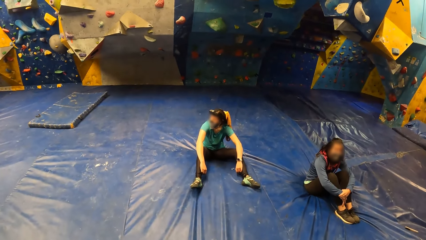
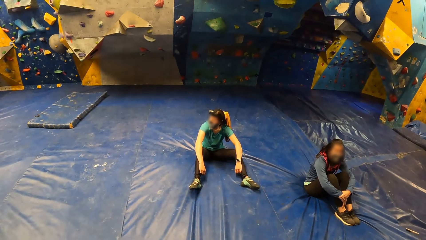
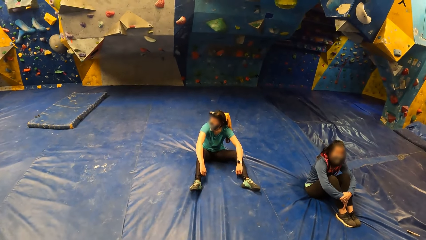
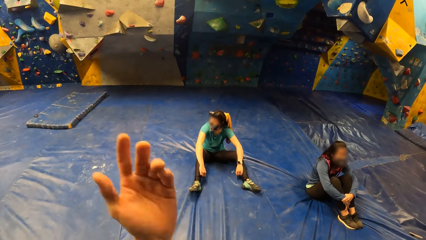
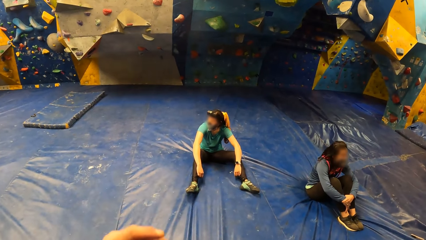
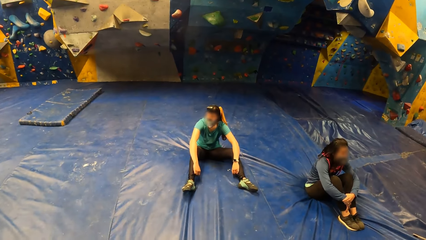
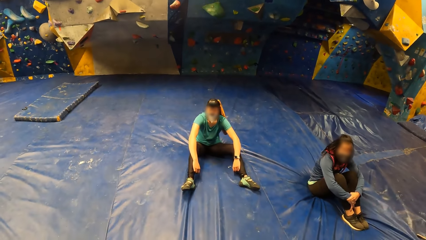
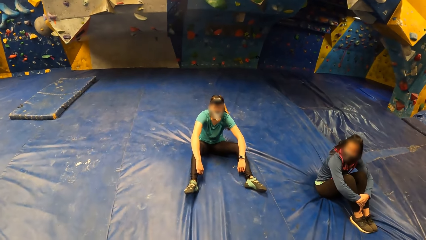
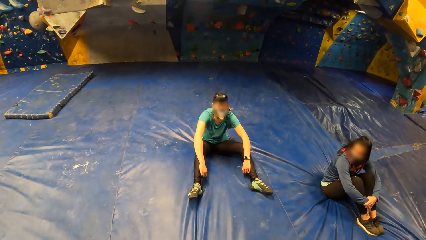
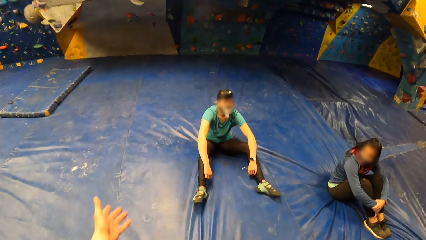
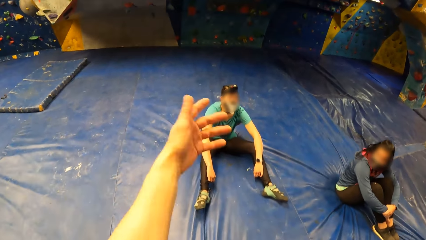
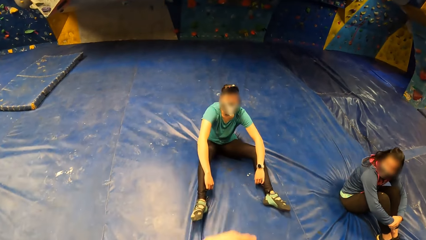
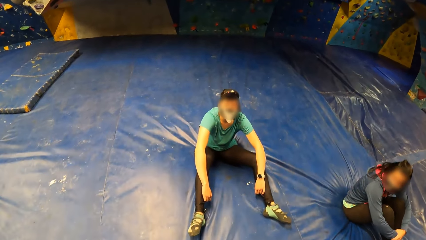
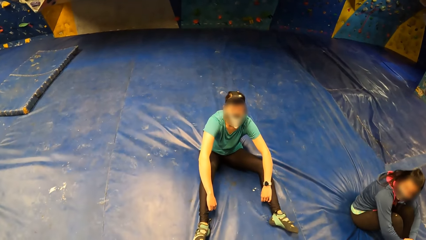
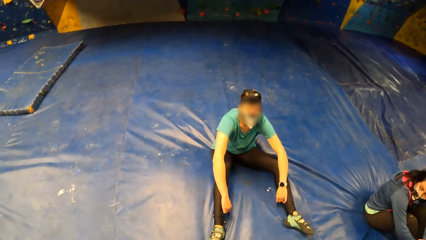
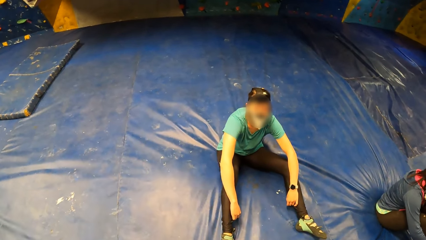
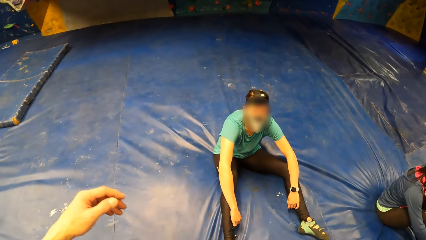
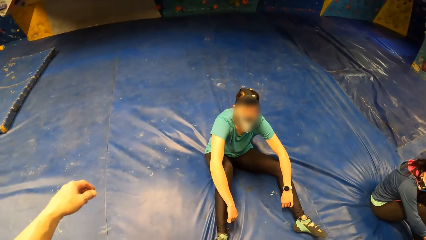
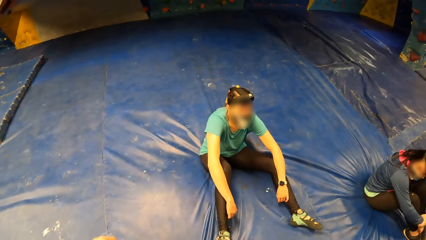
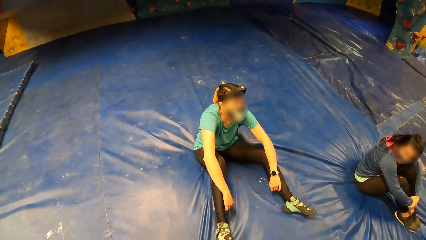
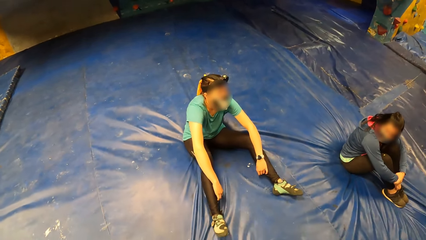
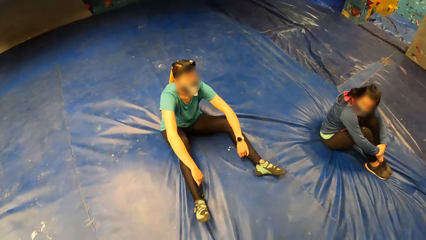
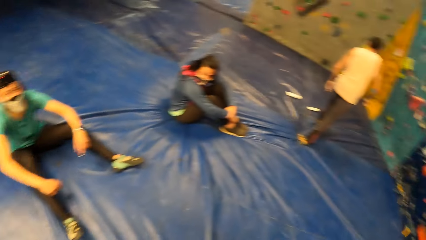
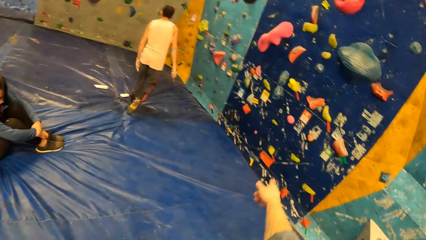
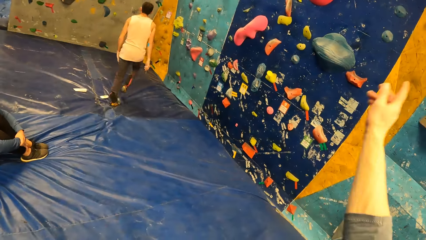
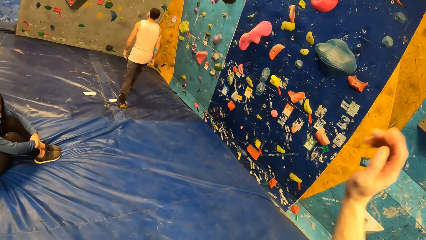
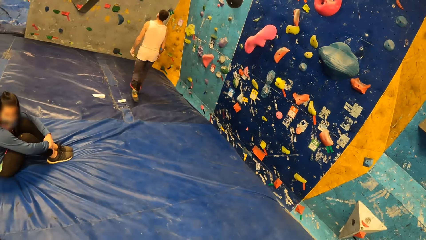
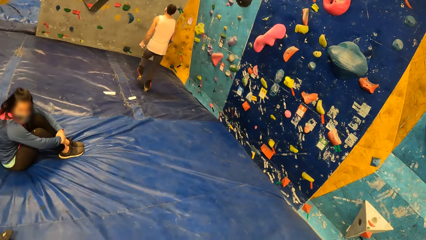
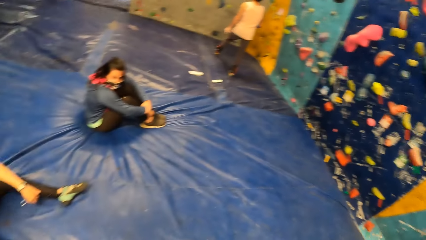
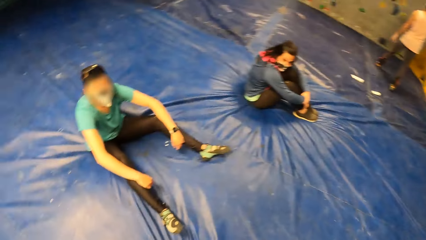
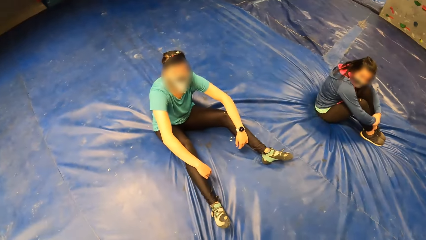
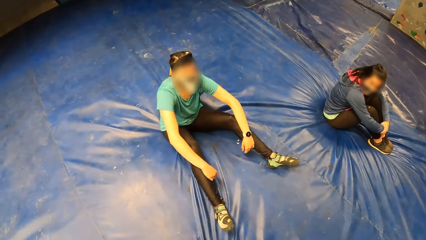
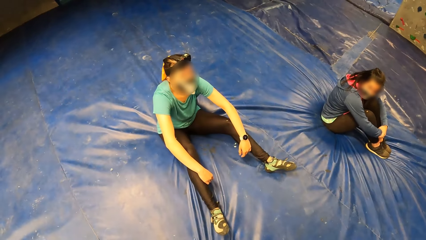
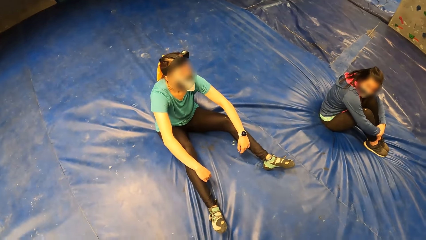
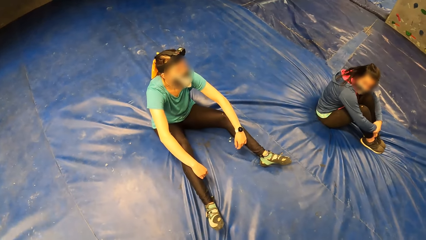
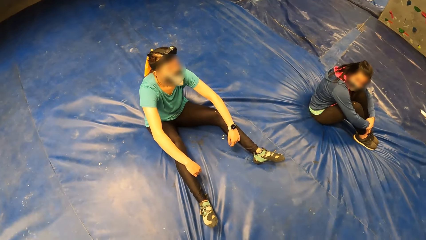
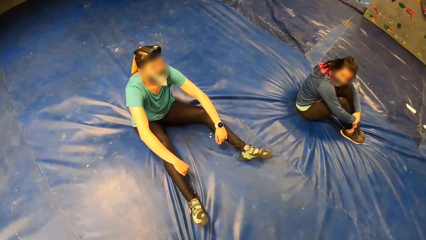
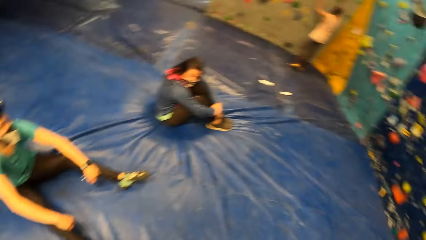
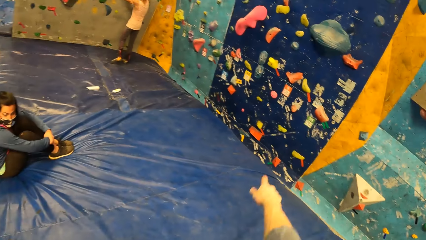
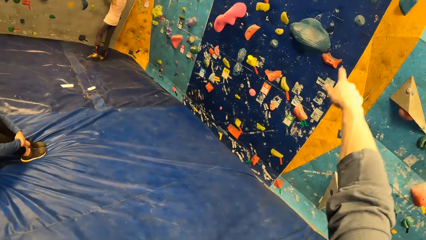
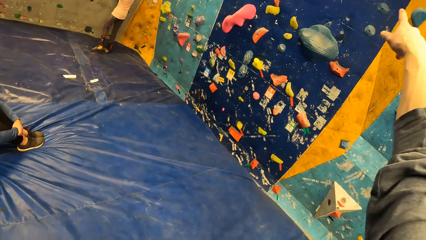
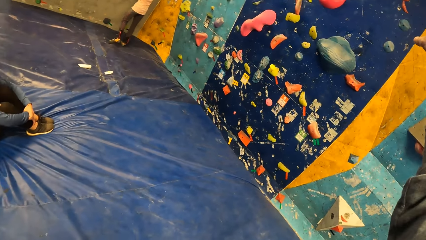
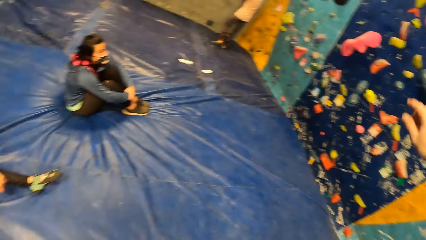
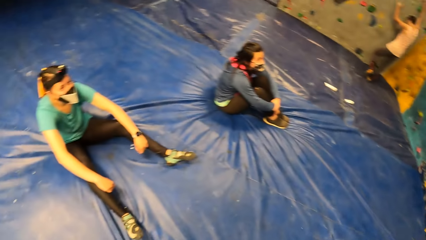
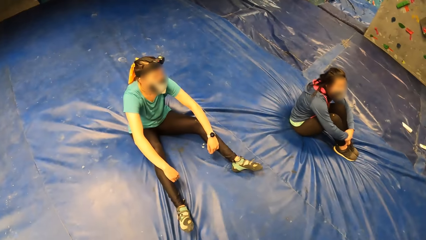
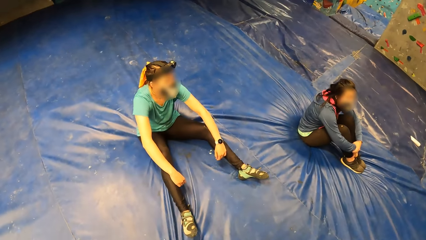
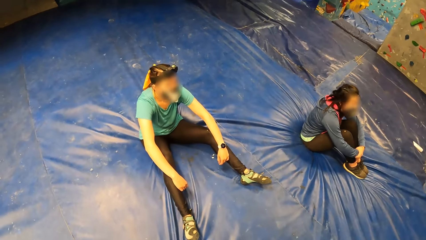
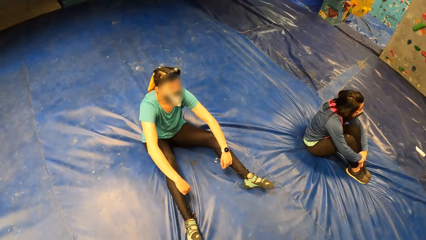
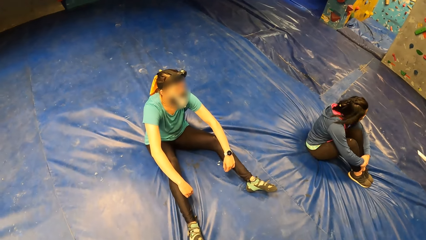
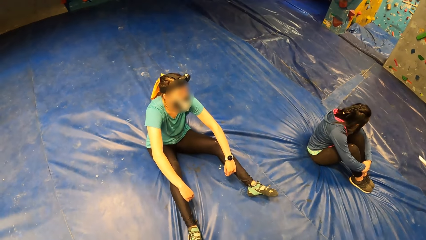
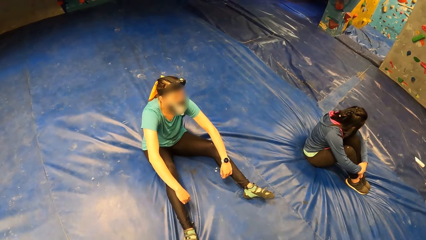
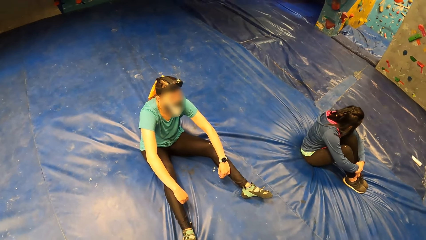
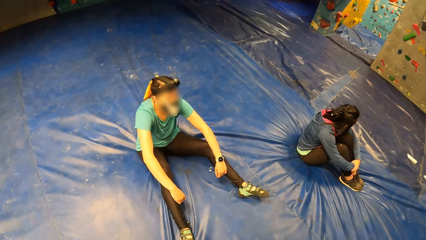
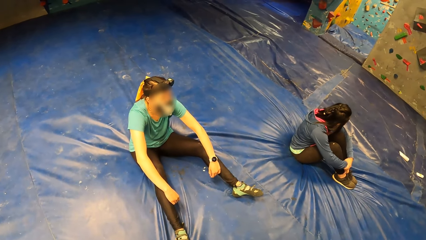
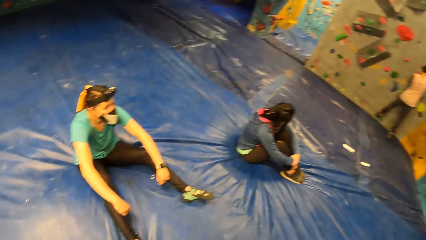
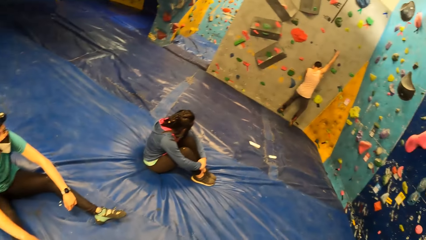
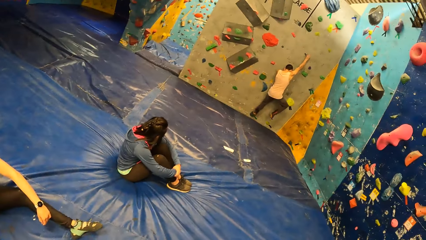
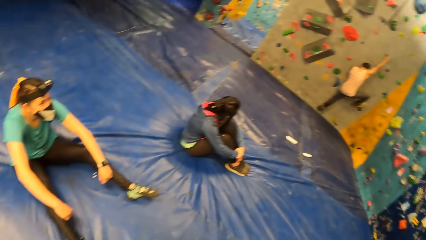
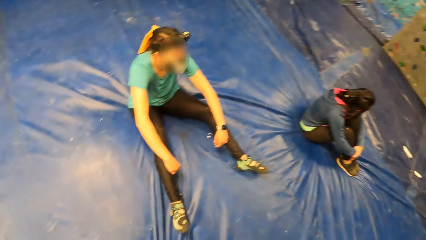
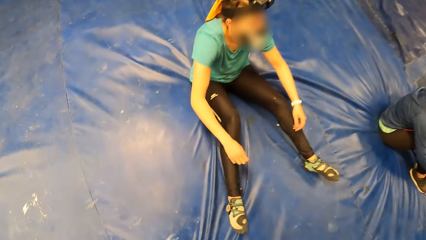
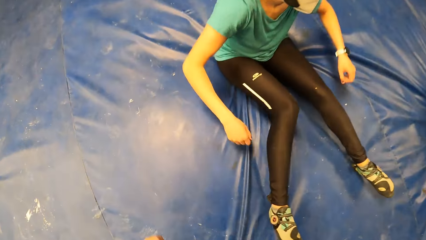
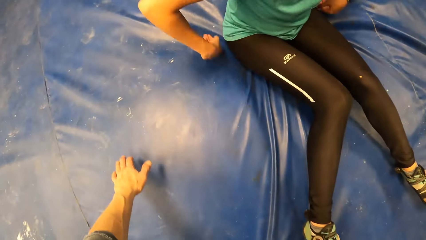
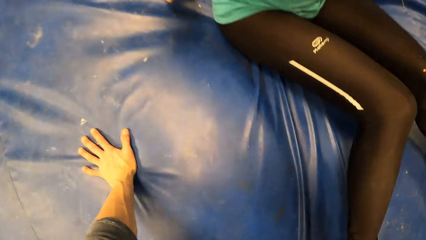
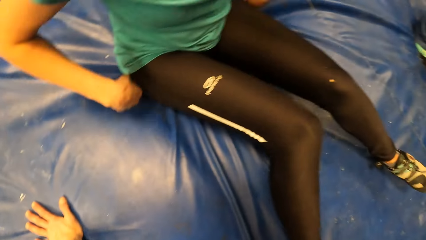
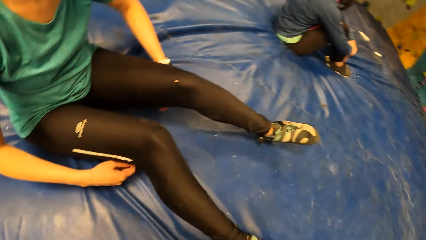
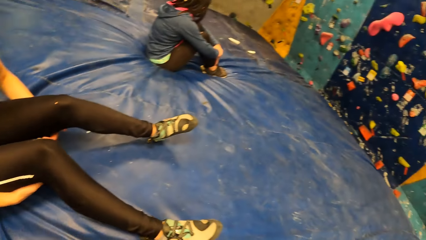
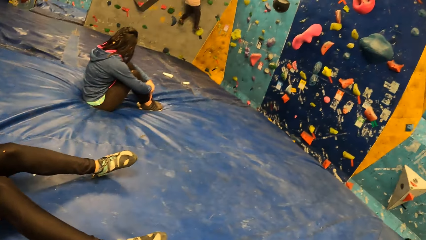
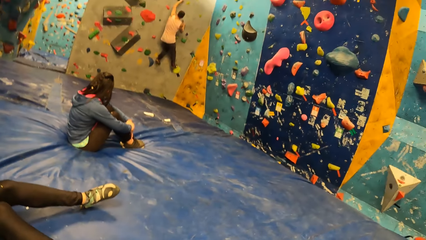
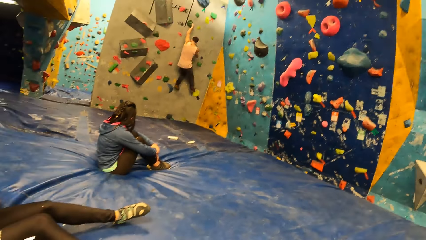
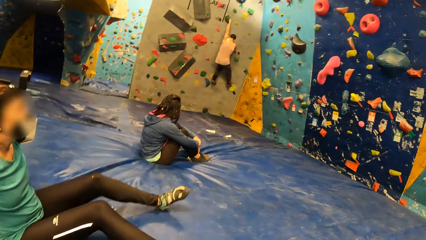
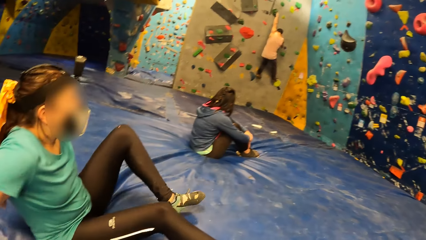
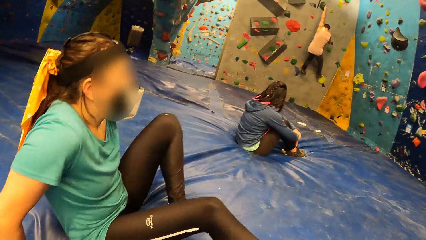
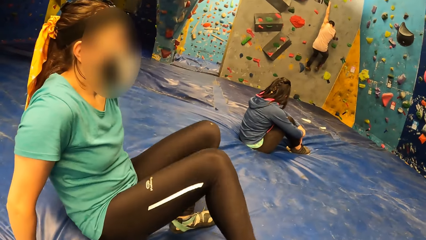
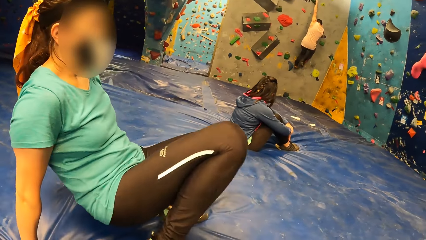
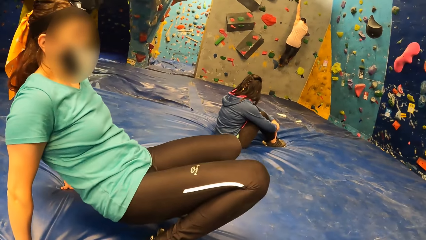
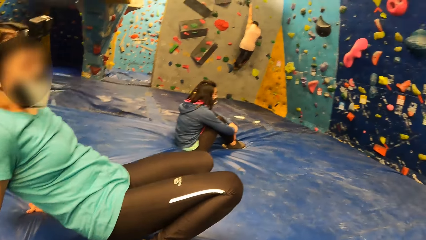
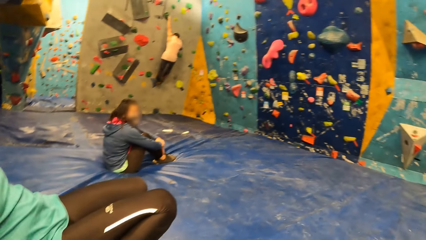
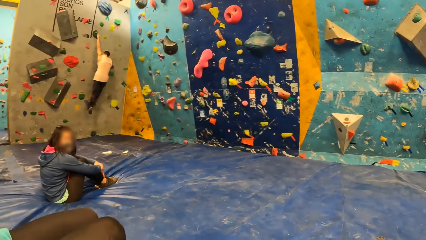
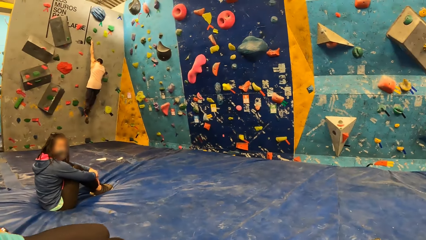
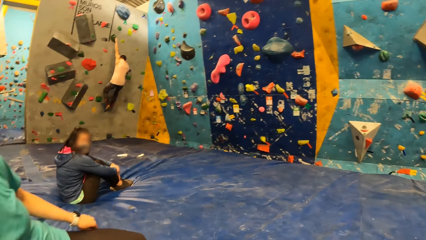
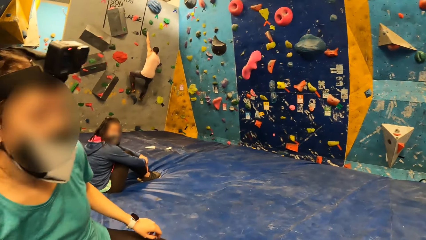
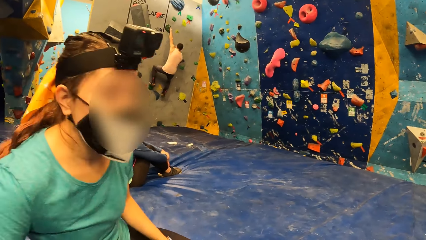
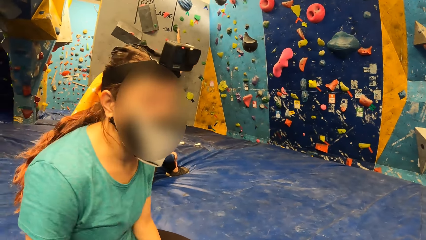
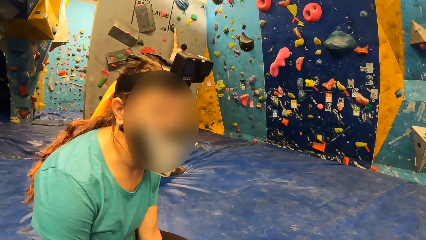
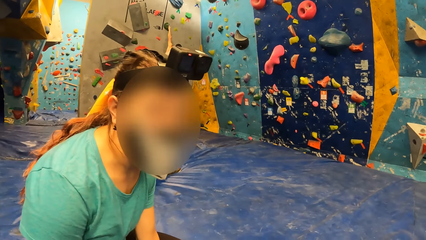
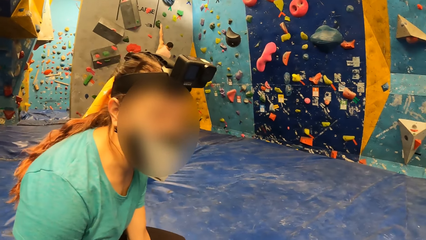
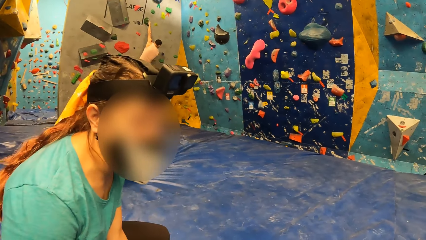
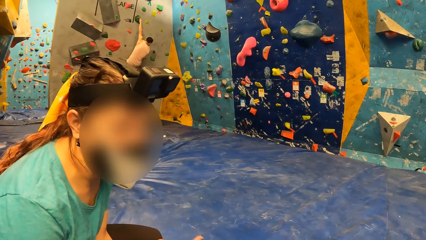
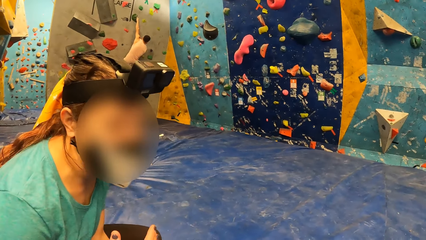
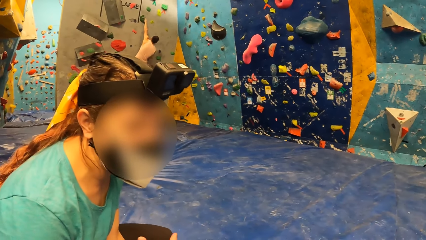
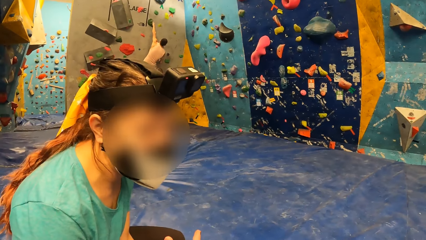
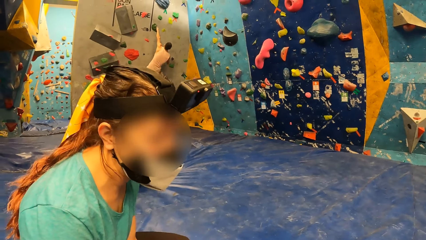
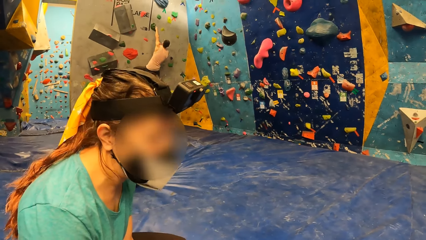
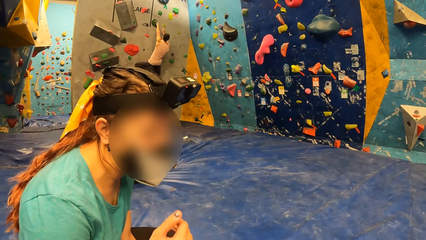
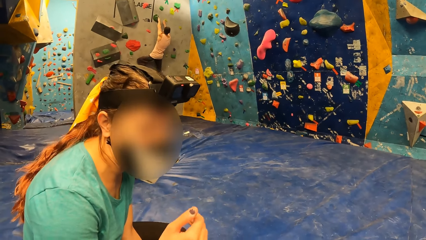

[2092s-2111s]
The camera wearer converses with another person. He points his hand on the wall. He touches the ground. He interacts with the woman. The woman stands up.
